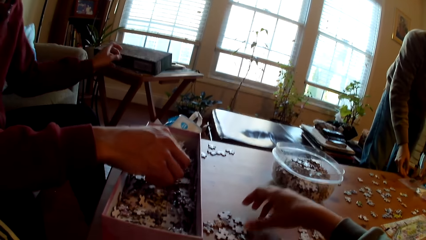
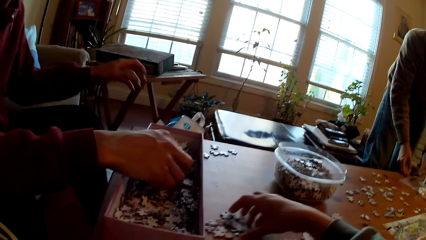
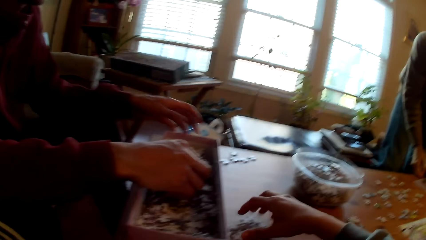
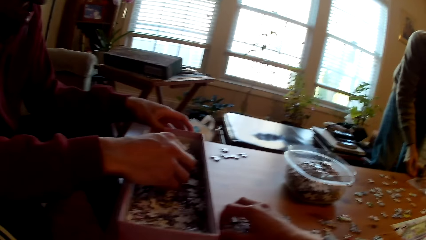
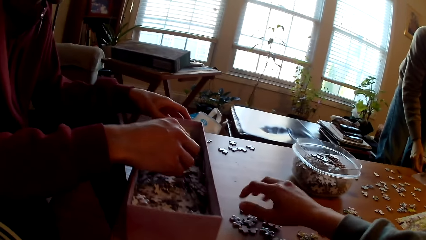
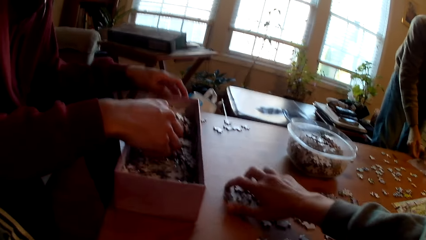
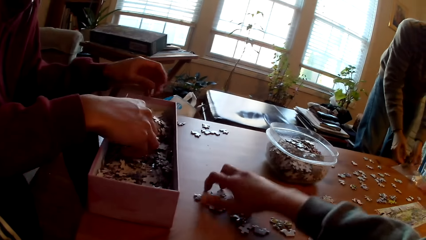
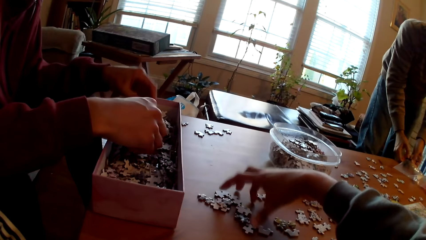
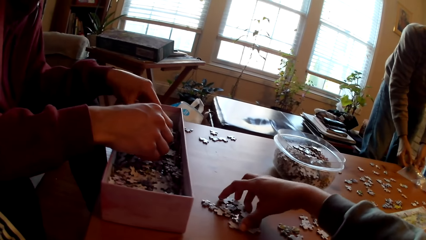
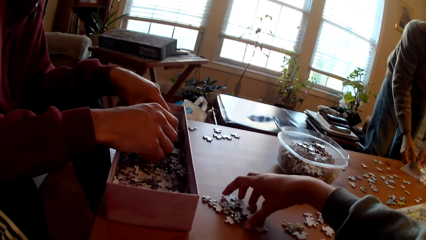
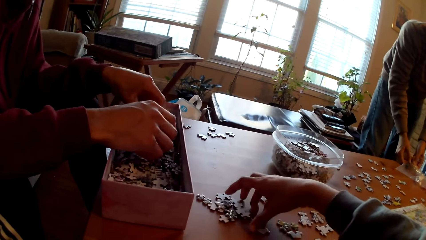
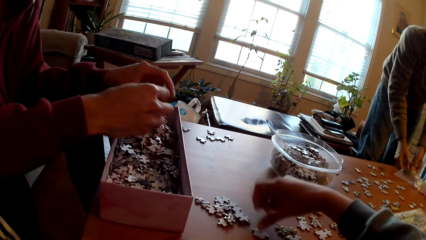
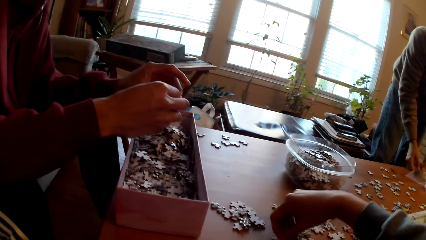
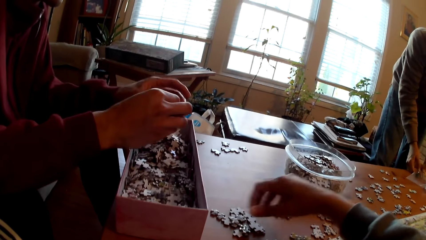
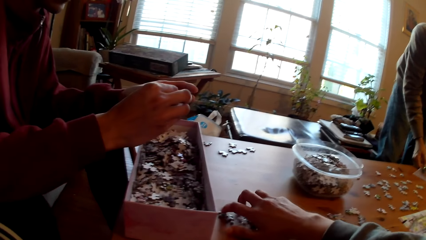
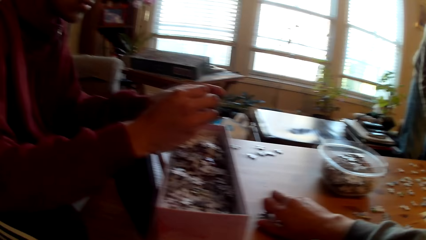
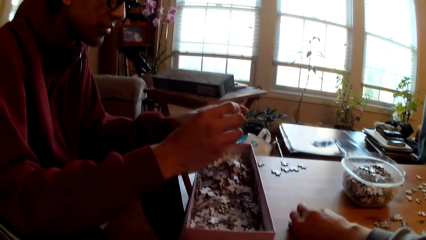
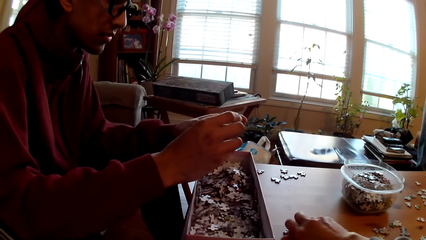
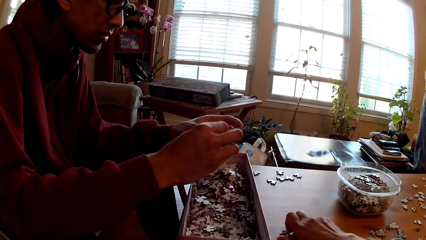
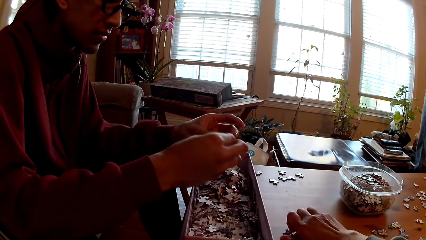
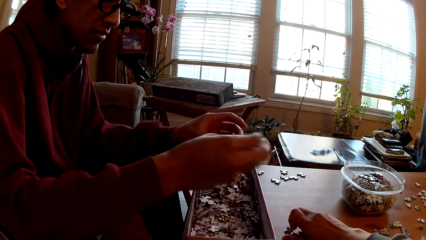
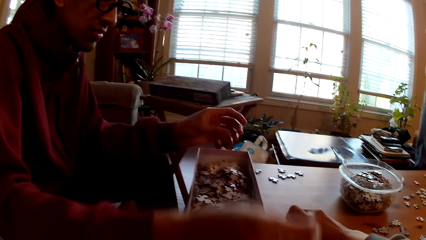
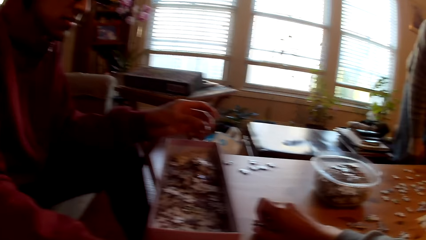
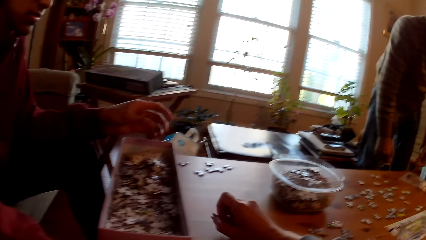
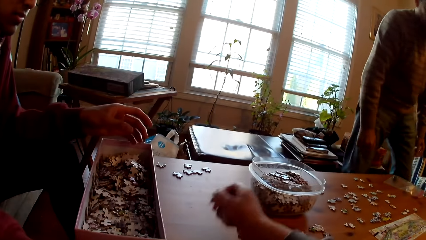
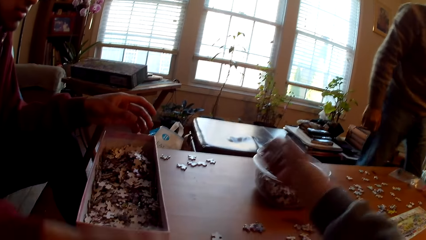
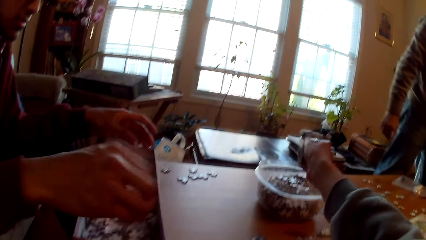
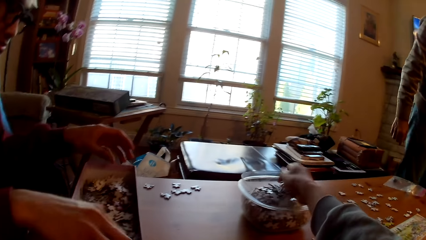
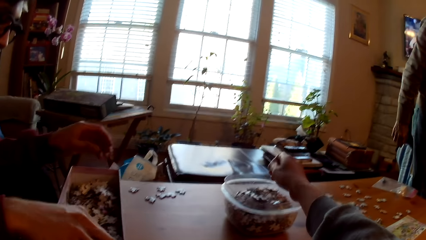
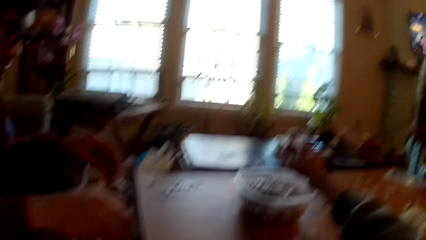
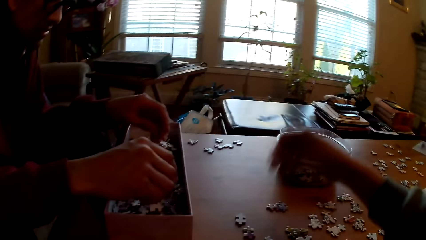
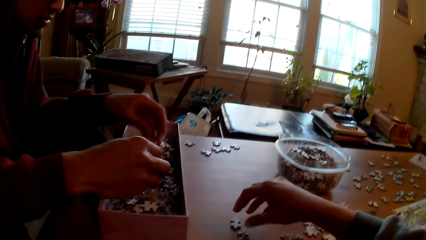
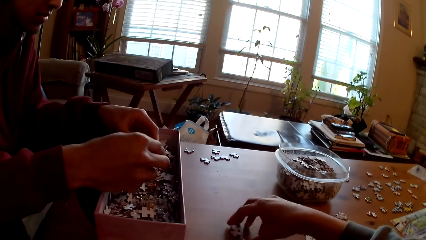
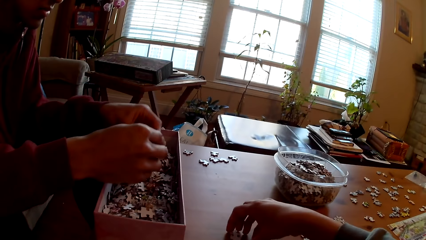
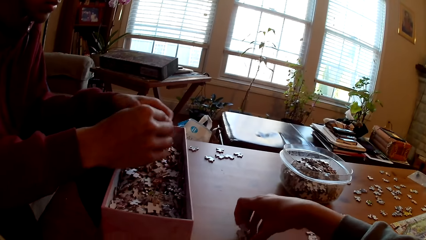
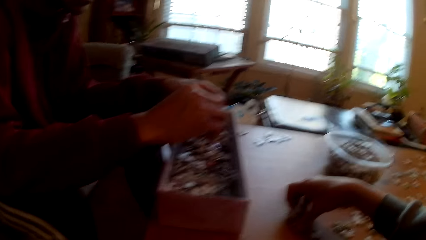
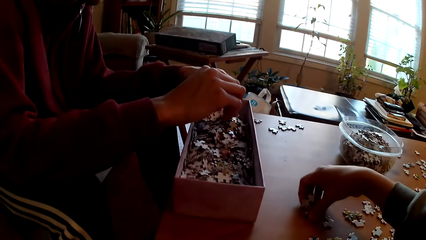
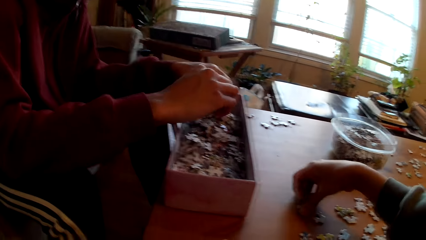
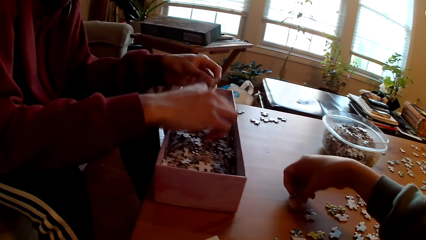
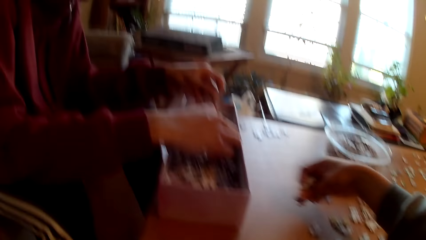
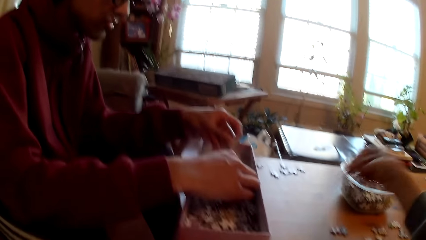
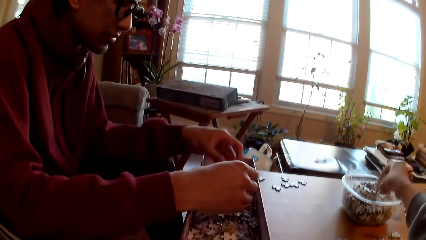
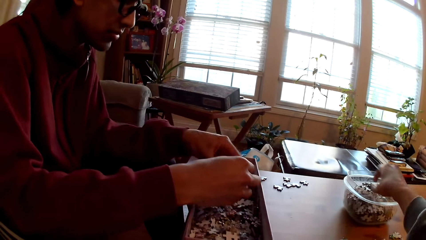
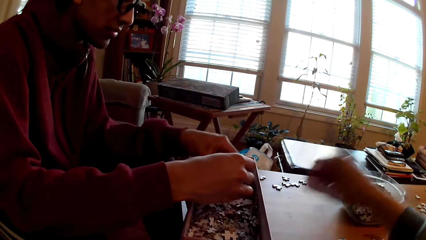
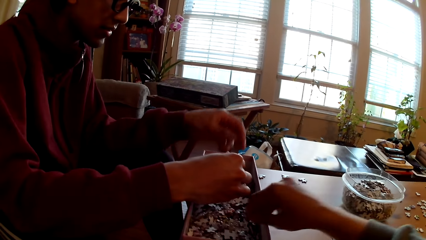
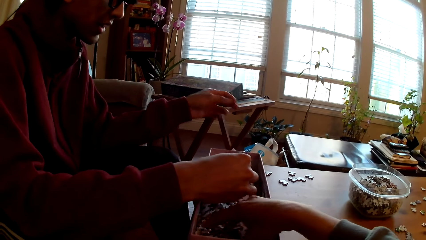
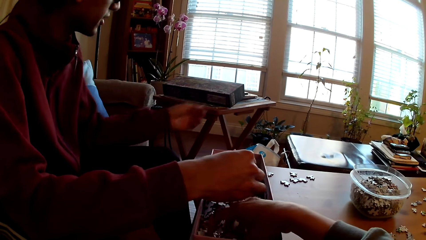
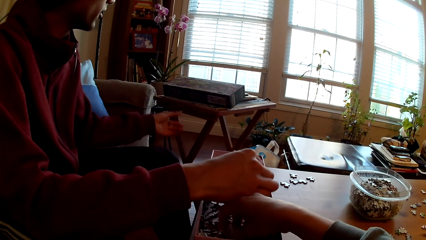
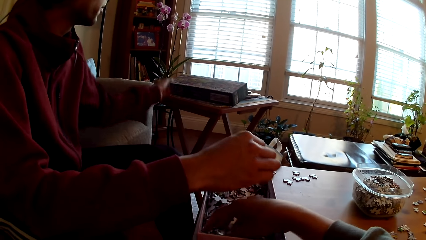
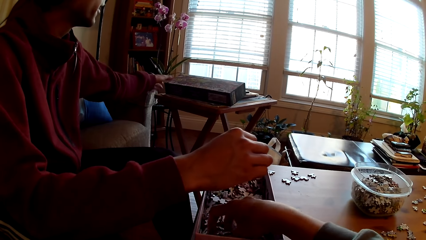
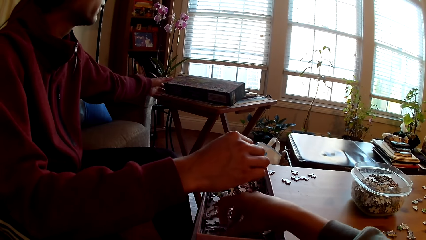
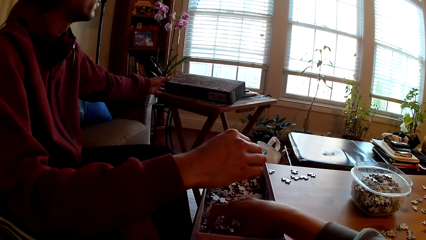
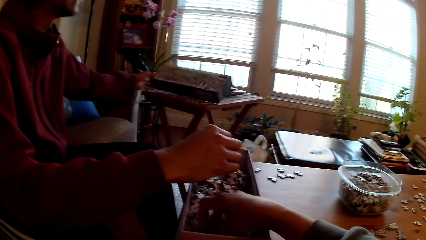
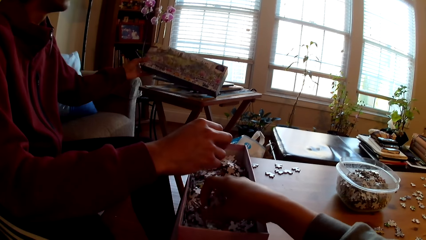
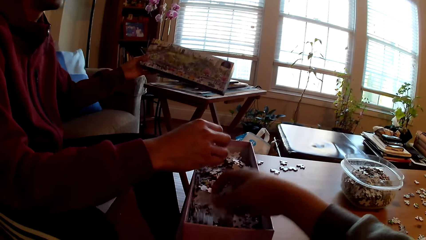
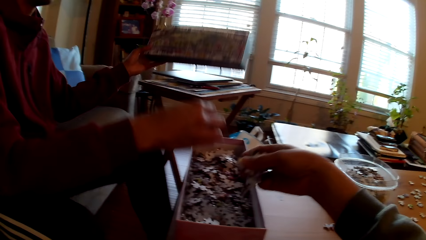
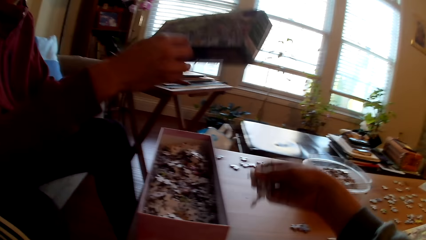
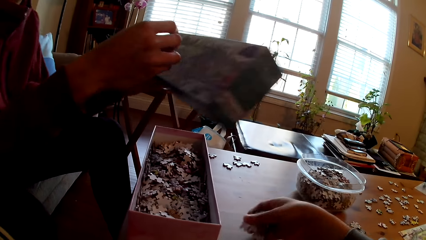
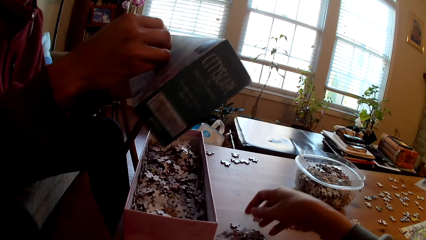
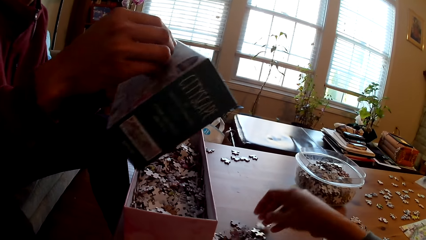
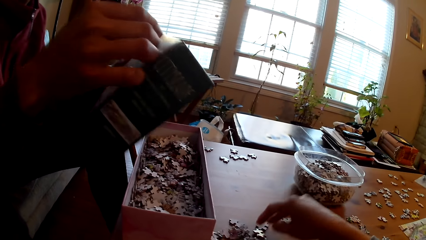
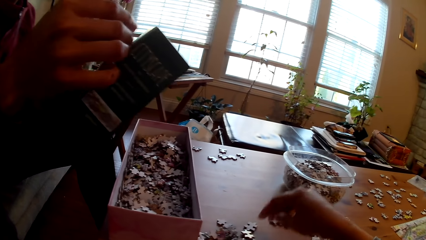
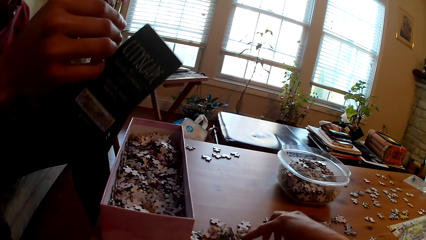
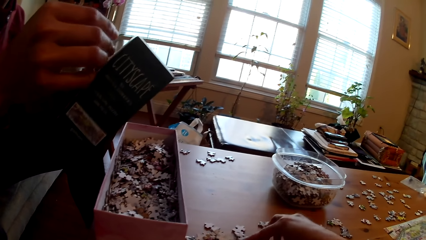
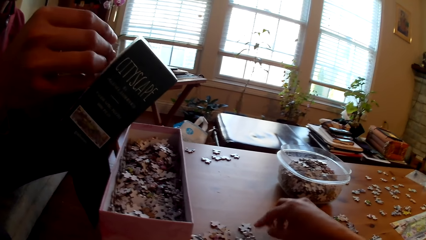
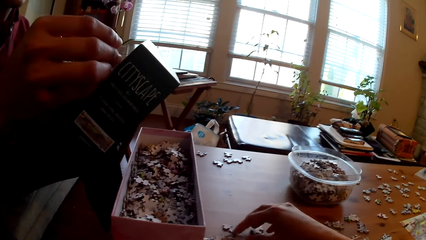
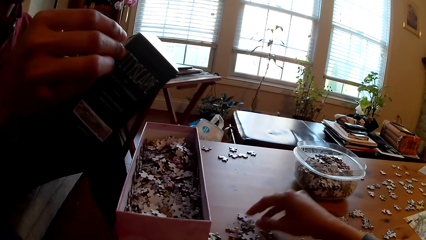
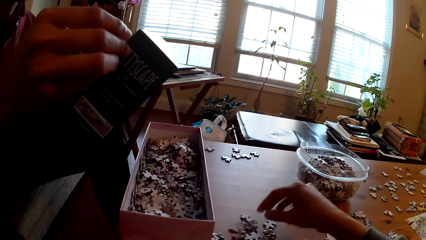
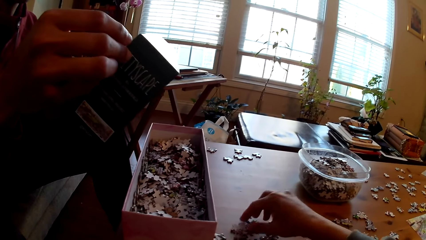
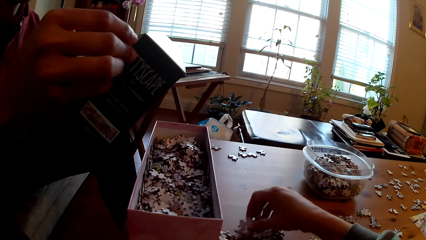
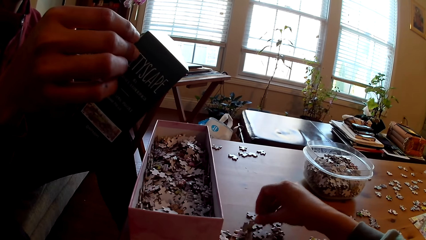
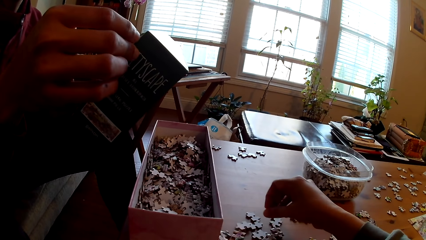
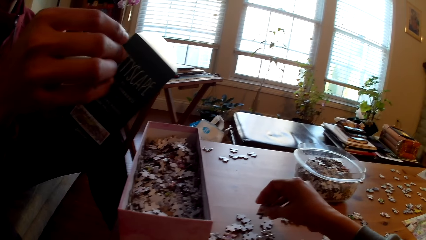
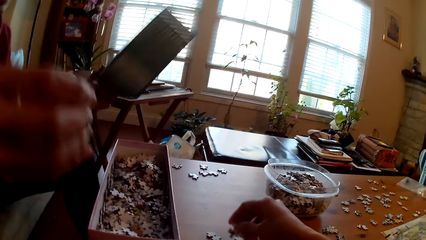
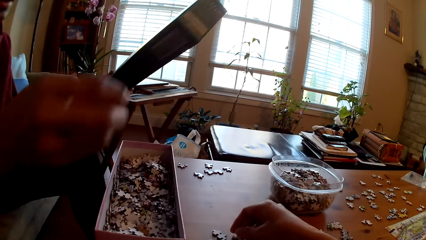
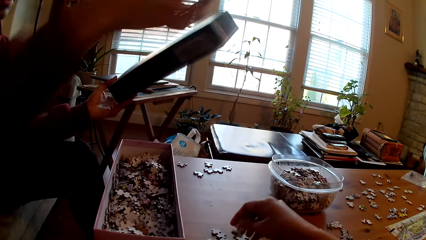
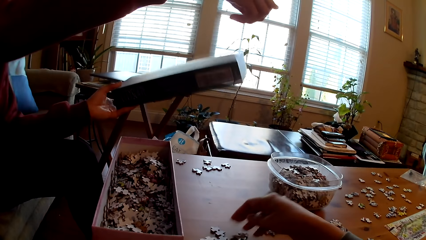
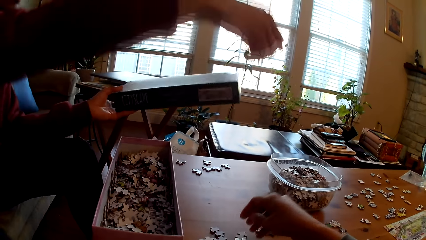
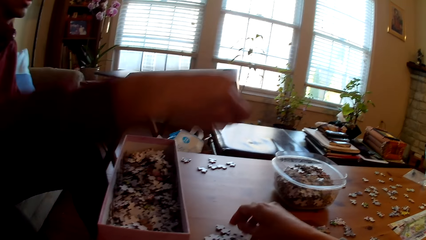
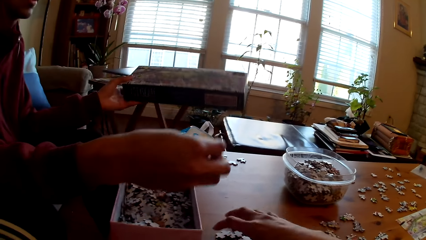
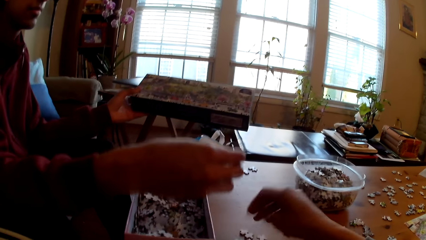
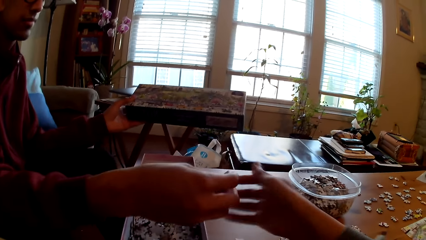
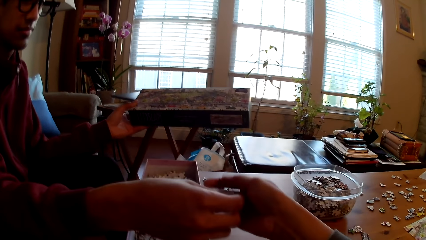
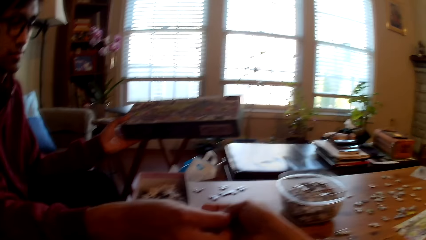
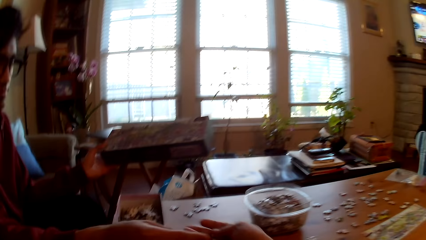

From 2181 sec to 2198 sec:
A man places a puzzle box on the table. The camera wearer converses with the man. The man sorts puzzle pieces. The camera wearer puts the card in the tin. Another man walks around the room. The first man sorts the puzzle pieces. The camera wearer sorts the puzzle pieces. The first man picks the puzzle box from the table. The camera wearer picks the puzzle pieces from the box. Another man looks at the box. The camera wearer sorts the puzzle pieces.
